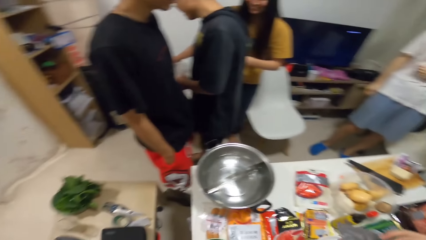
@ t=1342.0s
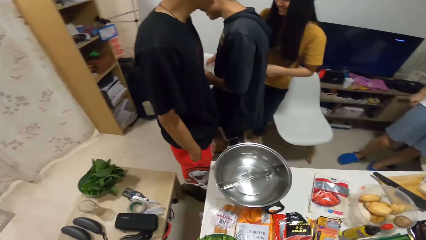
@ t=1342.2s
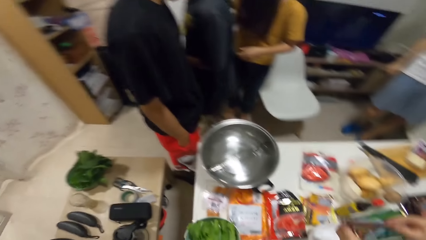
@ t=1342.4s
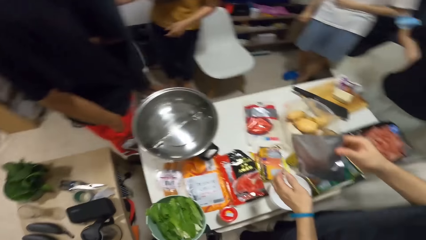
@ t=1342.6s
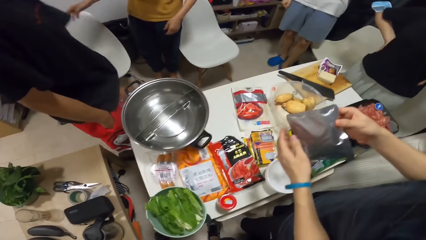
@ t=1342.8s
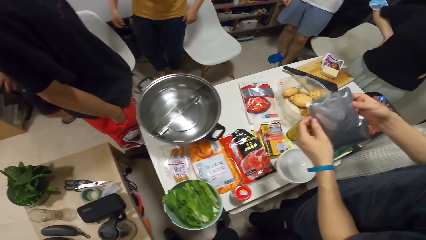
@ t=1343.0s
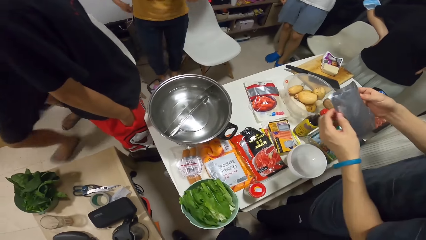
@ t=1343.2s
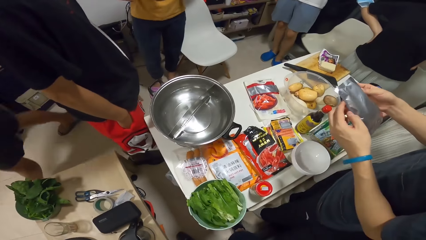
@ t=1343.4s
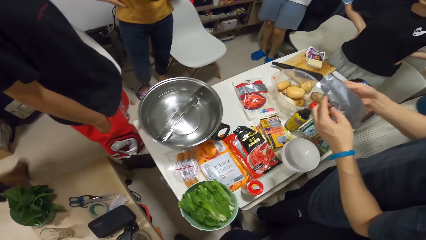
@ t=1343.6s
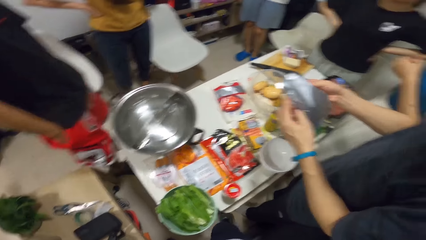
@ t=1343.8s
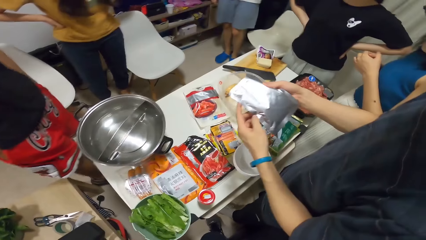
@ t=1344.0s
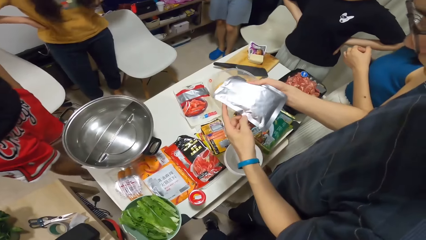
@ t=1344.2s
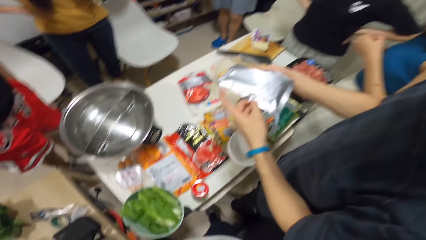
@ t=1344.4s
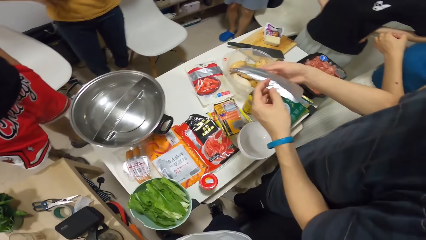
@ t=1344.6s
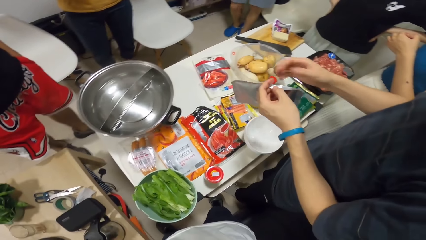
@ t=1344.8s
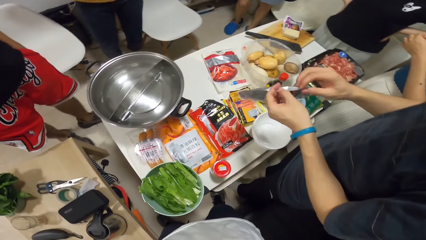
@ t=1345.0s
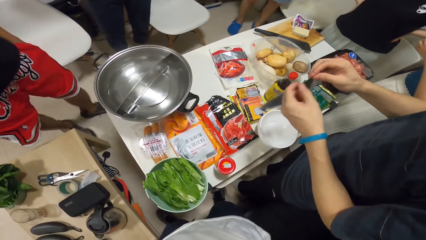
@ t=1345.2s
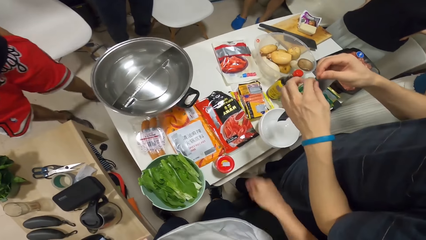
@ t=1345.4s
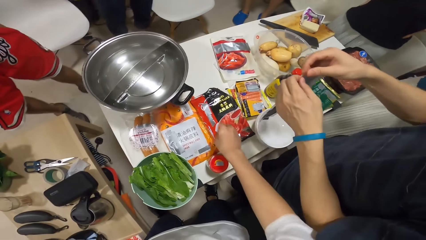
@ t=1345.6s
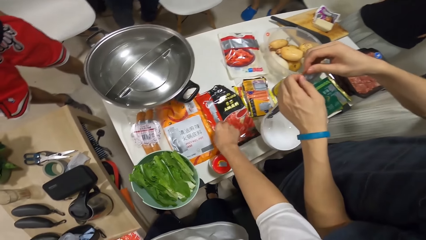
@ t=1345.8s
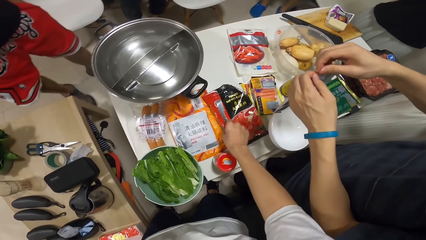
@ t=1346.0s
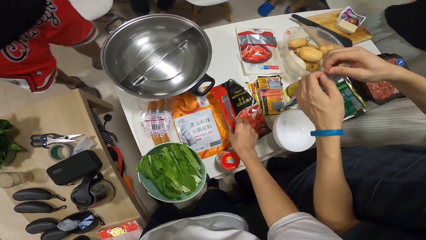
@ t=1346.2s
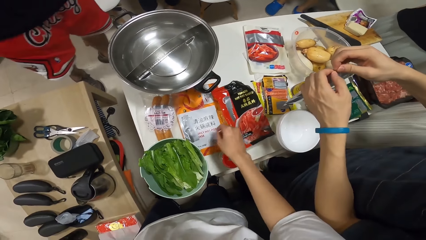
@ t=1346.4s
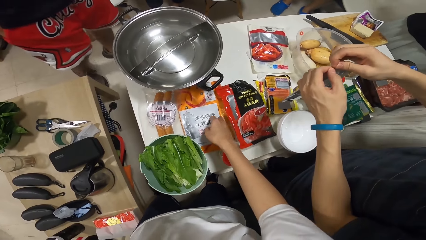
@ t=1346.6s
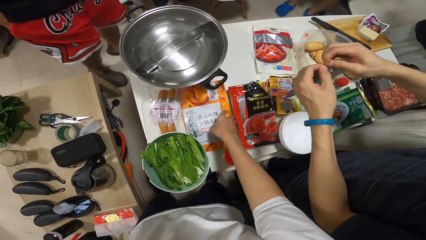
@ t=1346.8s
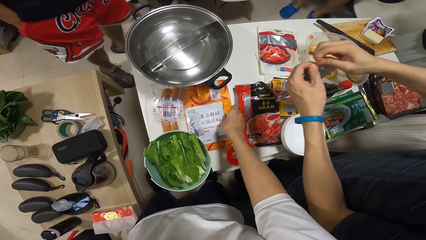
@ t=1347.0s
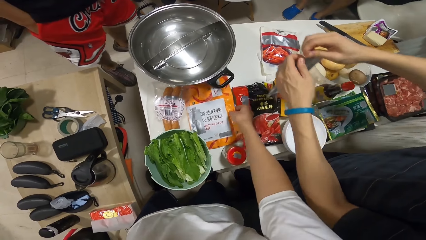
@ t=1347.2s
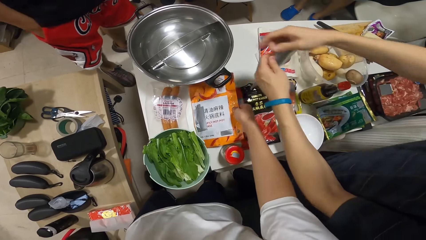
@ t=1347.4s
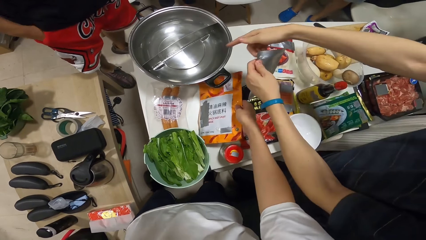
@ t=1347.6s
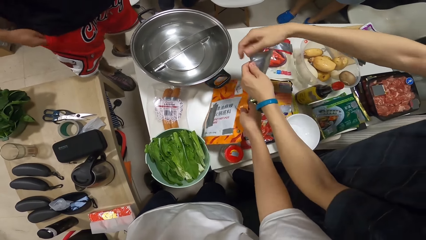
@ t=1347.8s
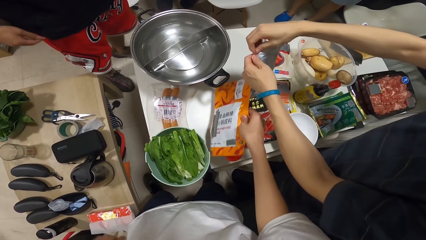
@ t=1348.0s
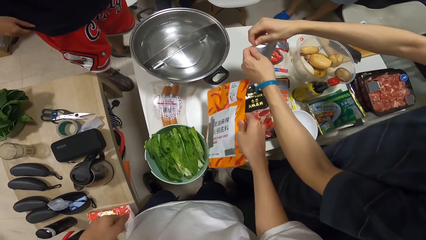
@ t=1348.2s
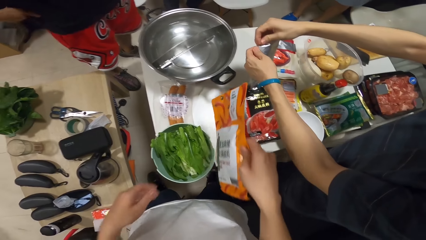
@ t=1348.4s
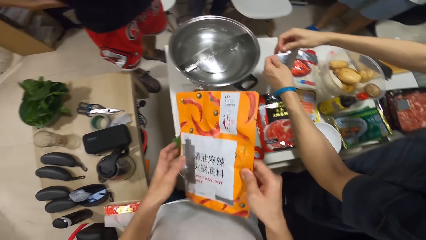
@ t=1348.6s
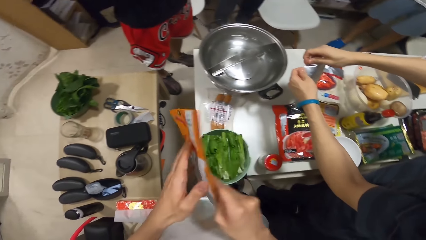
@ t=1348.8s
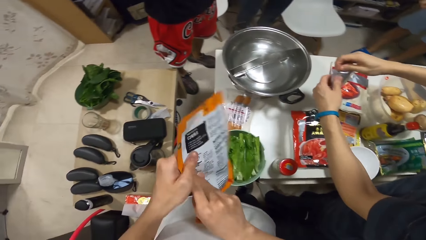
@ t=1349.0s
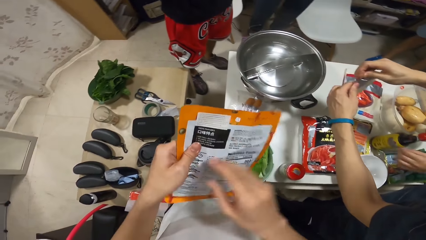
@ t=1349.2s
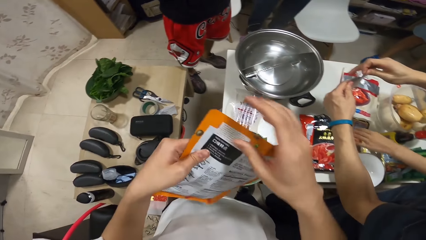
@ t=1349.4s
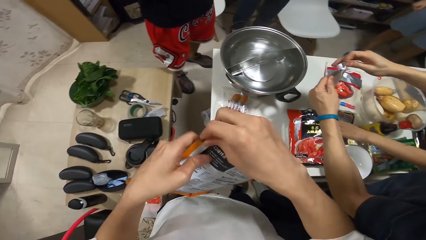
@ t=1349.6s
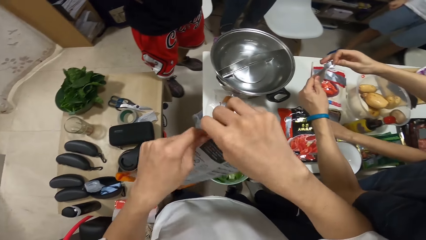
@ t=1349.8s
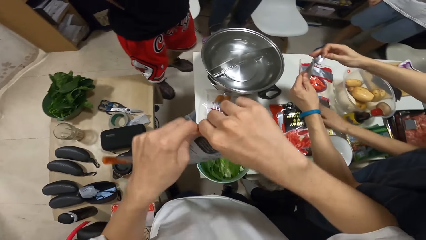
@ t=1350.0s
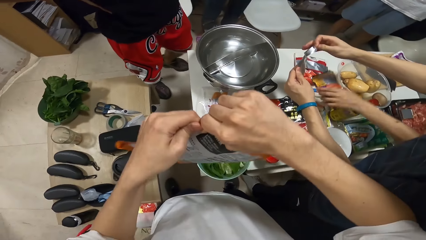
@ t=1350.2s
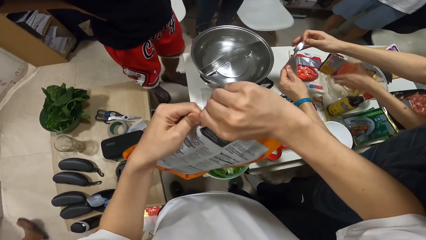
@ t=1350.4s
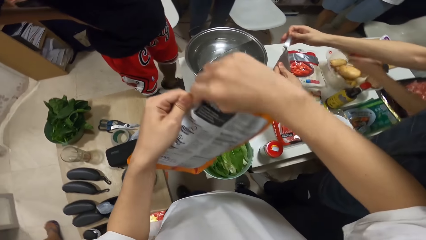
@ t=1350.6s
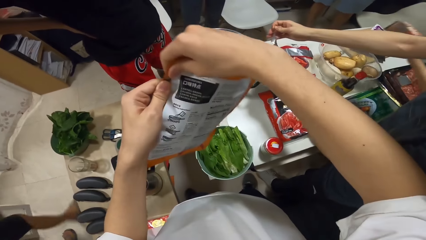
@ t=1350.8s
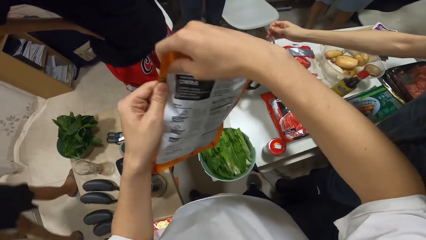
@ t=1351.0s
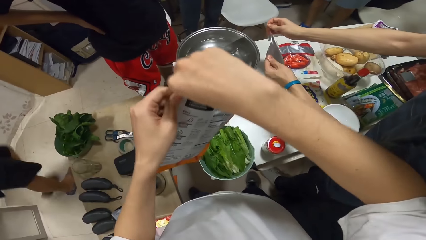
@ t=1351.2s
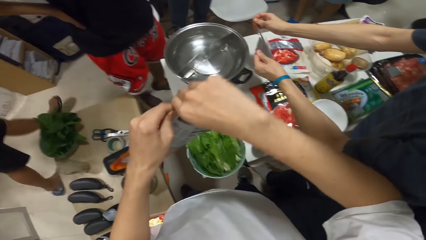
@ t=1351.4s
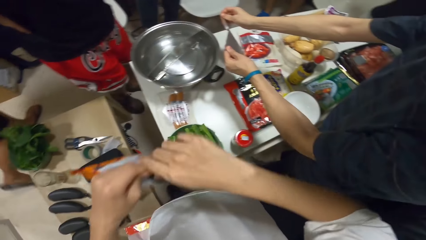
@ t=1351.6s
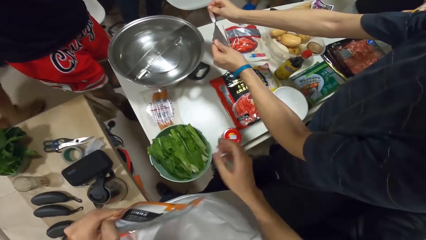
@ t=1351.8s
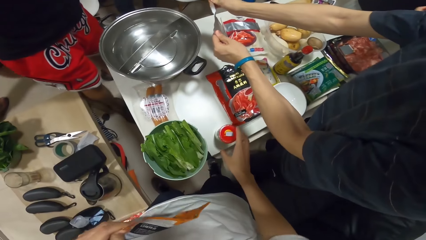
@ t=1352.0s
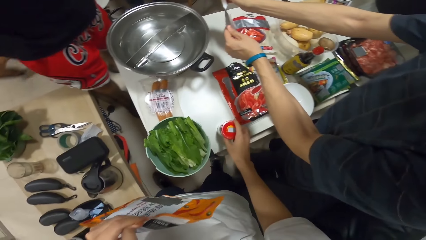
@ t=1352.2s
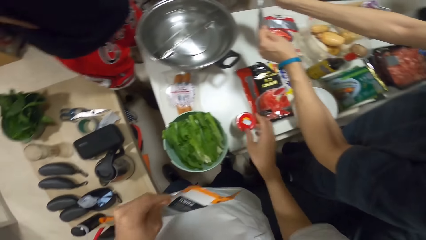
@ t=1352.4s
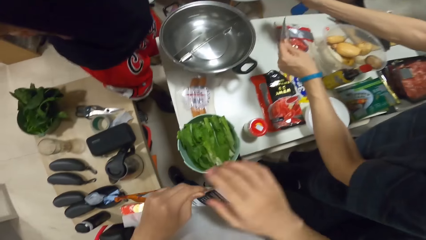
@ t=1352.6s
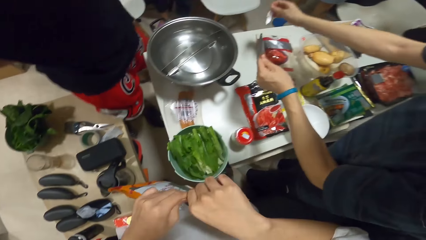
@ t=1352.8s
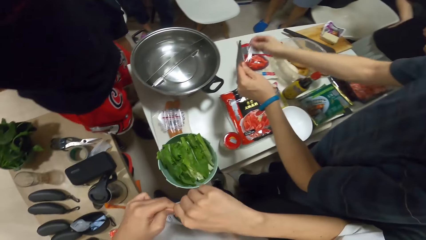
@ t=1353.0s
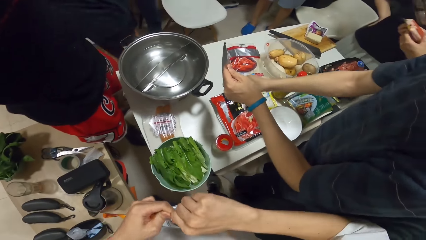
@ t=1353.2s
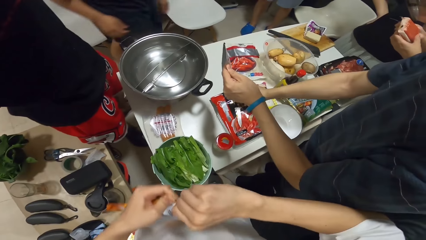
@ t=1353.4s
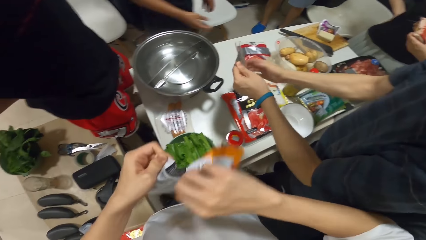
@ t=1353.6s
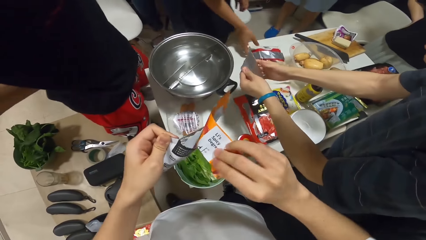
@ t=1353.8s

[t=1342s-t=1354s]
A man plays with the paper. The camera wearer picks up a plastic bag with his right hand. The man tears the plastic bag with both hands. The man opens the paper. The camera wearer tears open the plastic bag with both hands. He moves a jar on the table with his right hand.

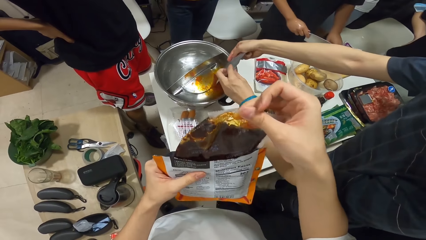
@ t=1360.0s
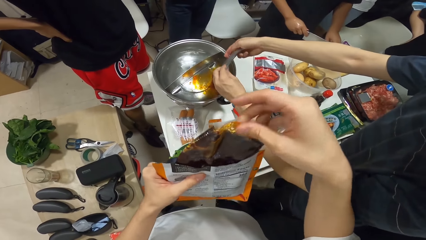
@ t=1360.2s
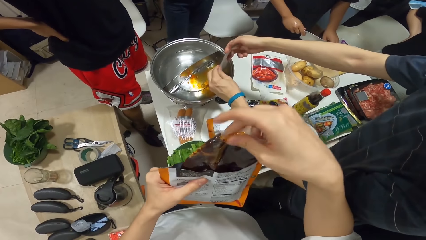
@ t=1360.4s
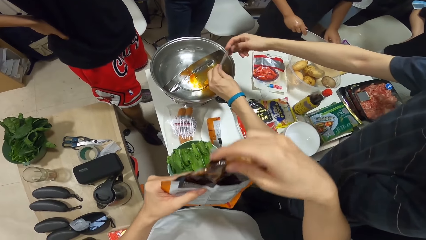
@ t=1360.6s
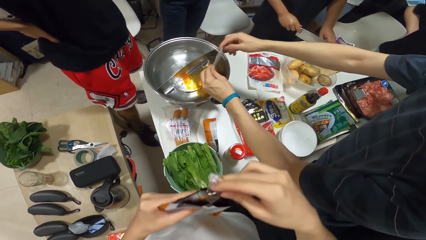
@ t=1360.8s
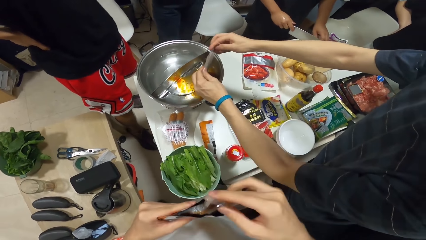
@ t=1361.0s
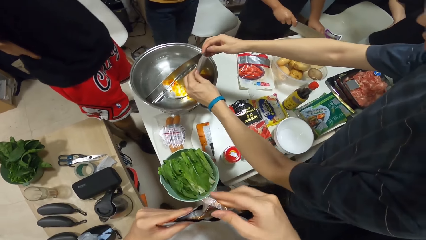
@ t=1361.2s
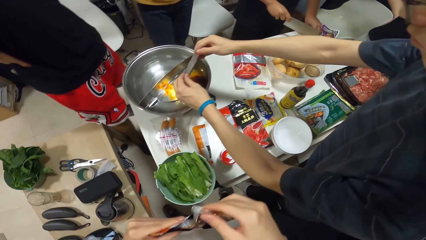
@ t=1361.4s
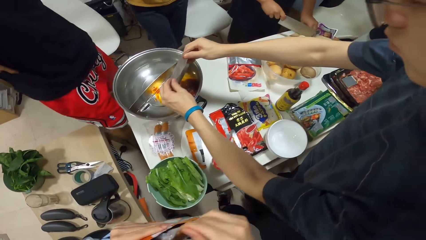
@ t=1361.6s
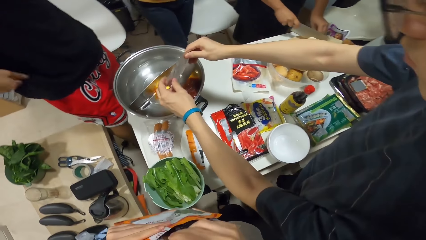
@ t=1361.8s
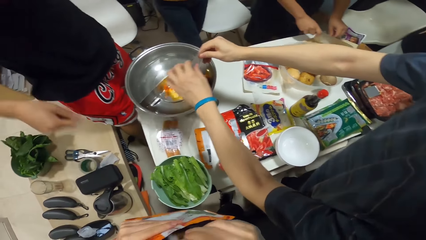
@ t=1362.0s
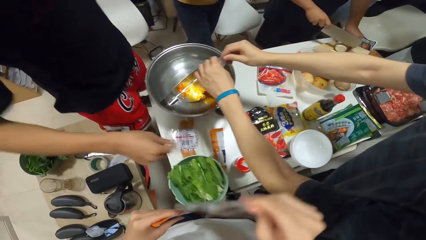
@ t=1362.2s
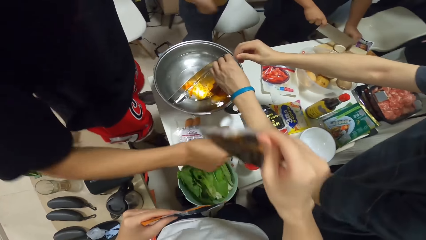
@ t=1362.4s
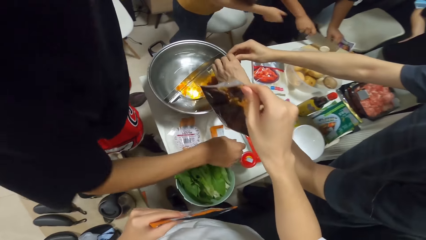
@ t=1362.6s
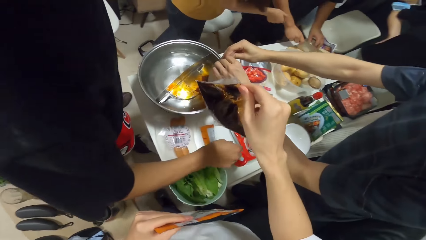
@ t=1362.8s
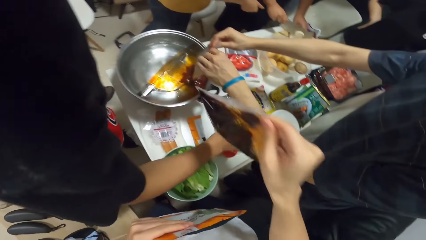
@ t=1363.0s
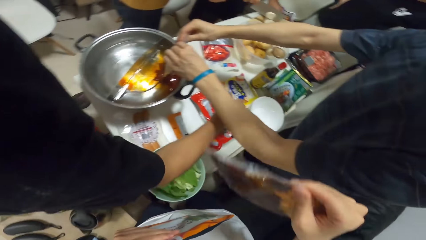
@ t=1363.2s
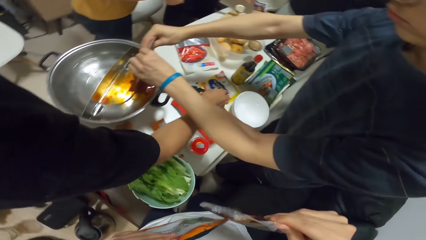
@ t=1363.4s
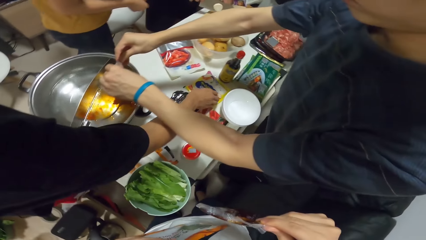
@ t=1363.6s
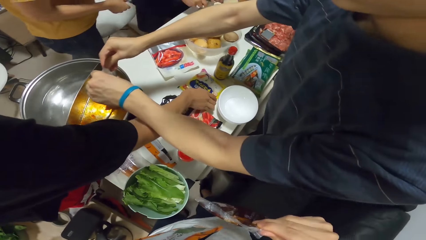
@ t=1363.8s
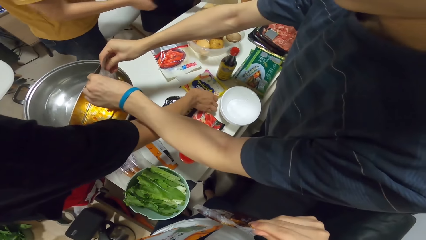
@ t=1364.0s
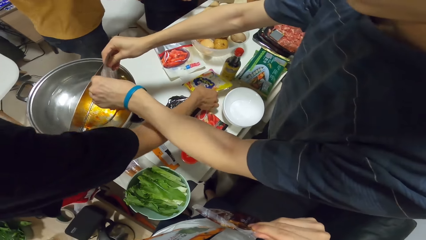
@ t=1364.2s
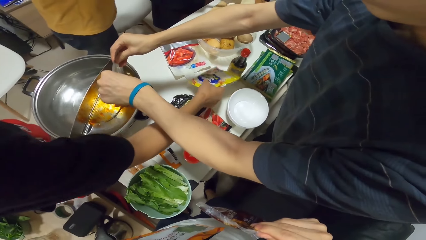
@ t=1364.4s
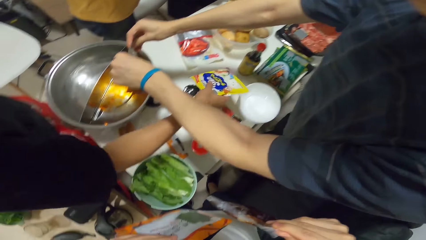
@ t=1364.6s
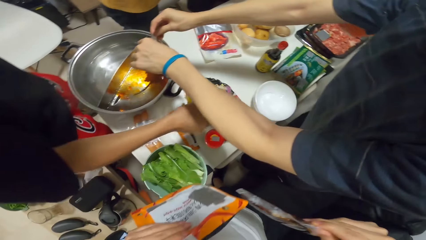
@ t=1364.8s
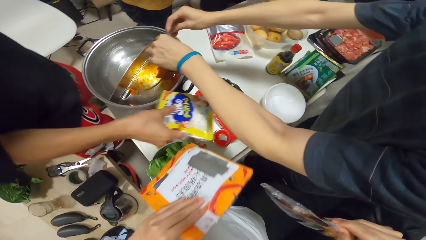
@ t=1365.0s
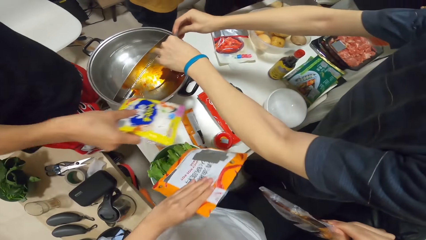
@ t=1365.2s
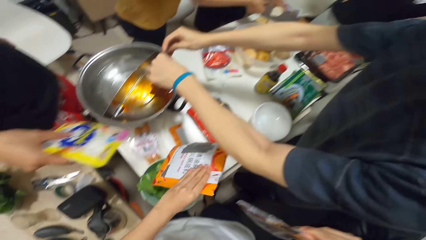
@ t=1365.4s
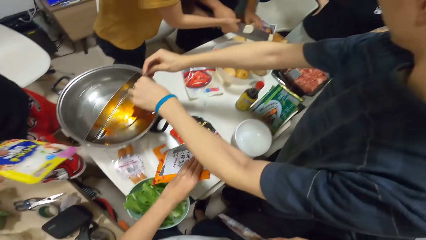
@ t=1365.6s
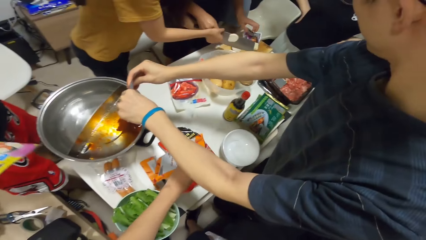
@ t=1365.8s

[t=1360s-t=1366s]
A man pours something. The man picks up a plastic bag from the table with his right hand.
